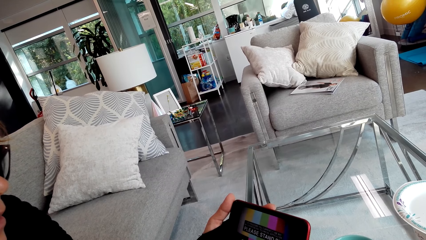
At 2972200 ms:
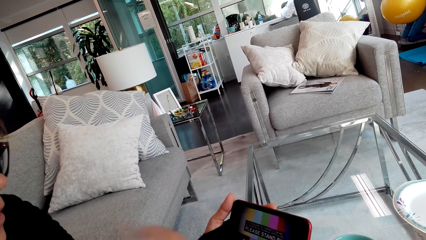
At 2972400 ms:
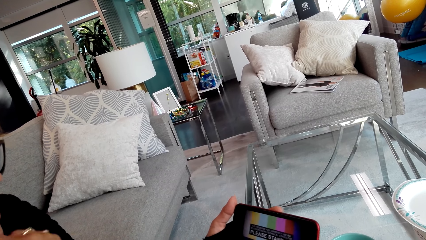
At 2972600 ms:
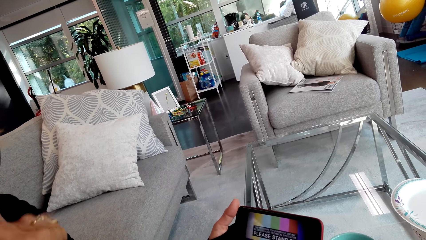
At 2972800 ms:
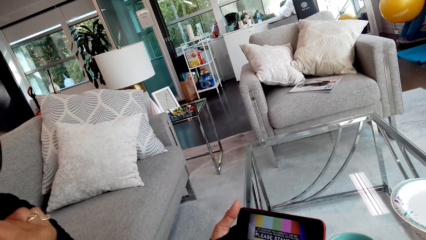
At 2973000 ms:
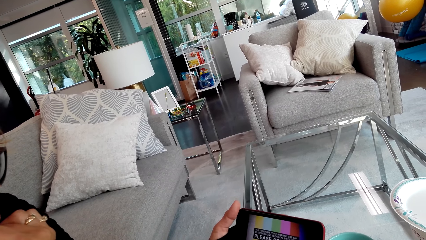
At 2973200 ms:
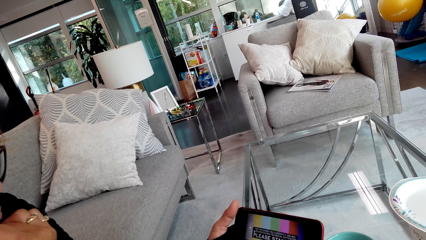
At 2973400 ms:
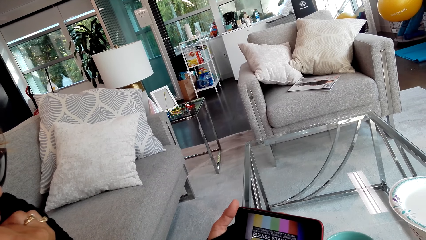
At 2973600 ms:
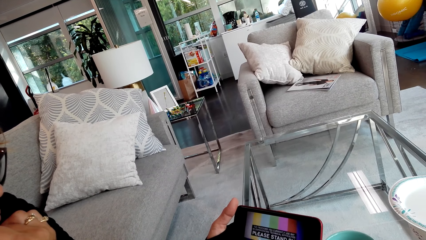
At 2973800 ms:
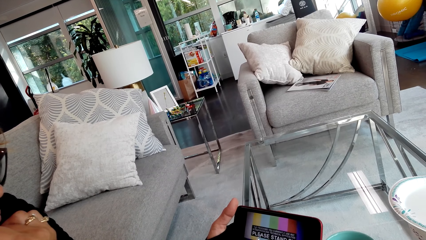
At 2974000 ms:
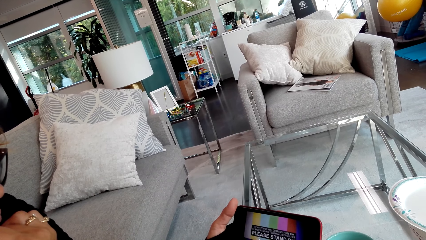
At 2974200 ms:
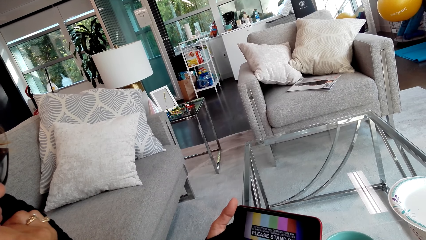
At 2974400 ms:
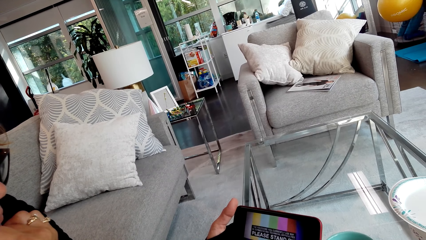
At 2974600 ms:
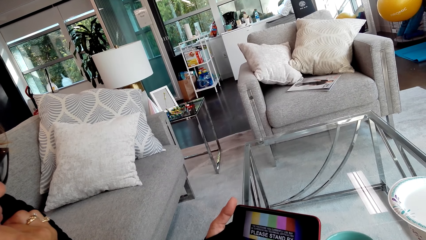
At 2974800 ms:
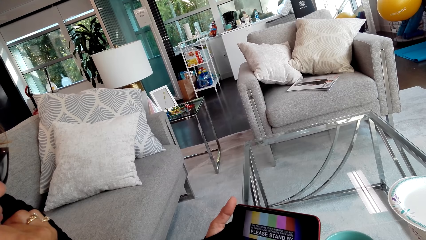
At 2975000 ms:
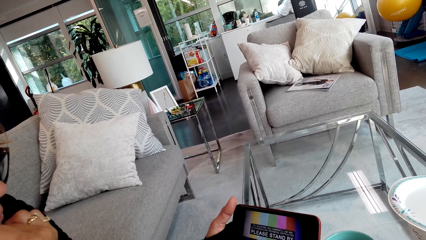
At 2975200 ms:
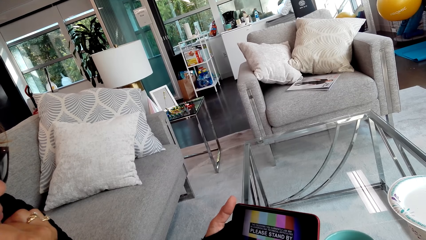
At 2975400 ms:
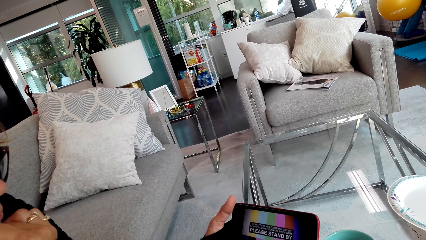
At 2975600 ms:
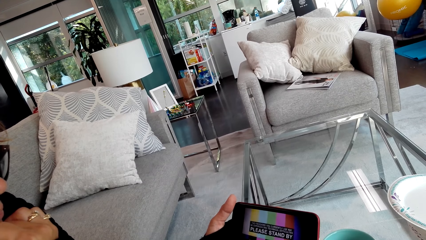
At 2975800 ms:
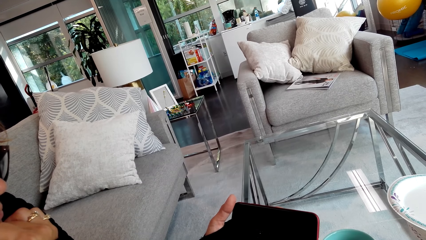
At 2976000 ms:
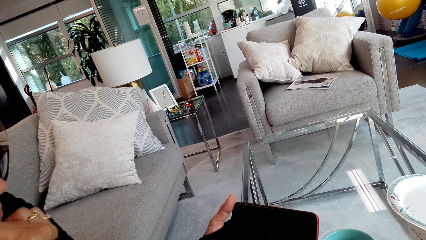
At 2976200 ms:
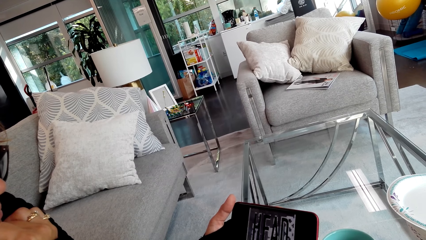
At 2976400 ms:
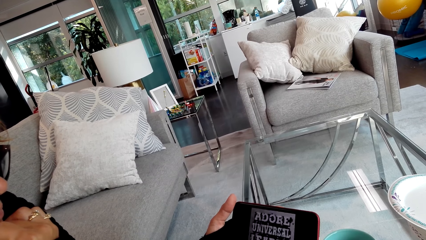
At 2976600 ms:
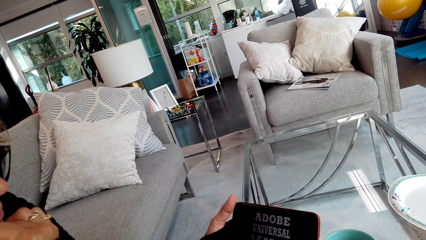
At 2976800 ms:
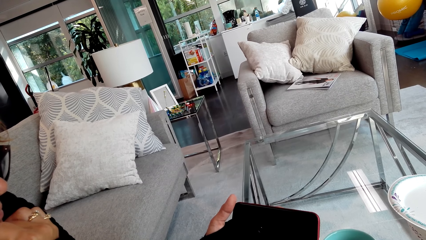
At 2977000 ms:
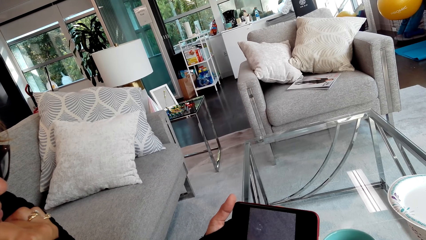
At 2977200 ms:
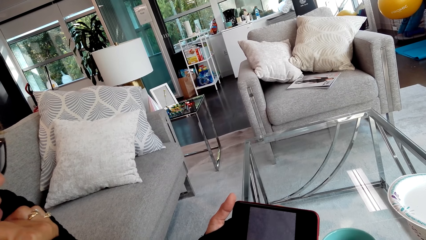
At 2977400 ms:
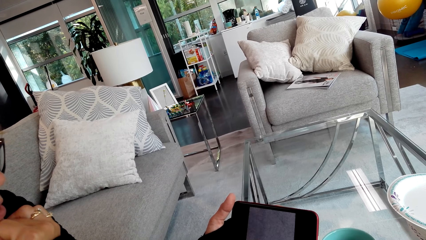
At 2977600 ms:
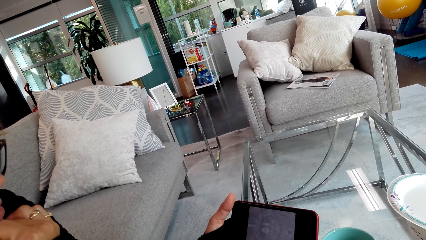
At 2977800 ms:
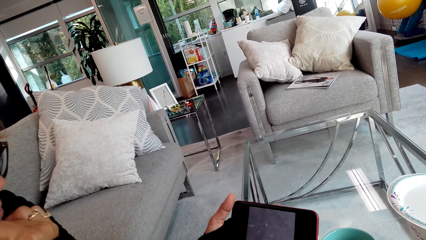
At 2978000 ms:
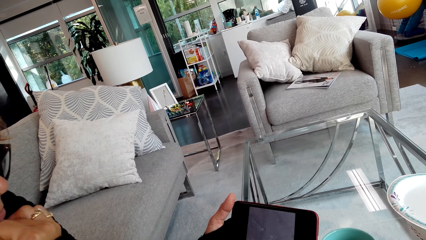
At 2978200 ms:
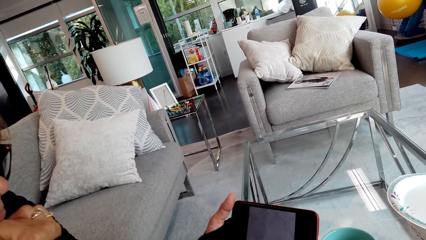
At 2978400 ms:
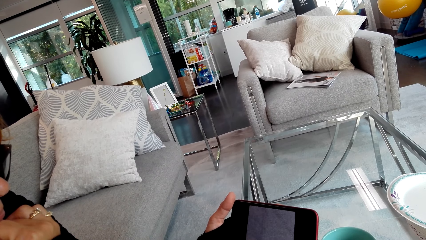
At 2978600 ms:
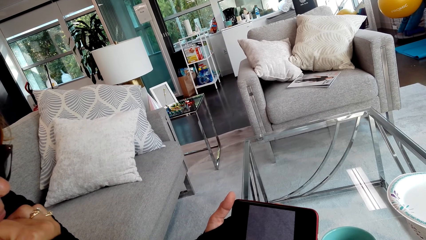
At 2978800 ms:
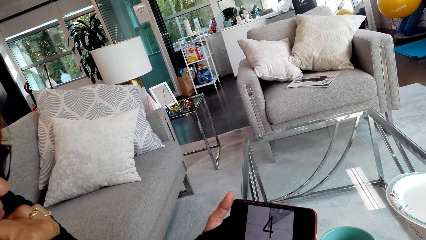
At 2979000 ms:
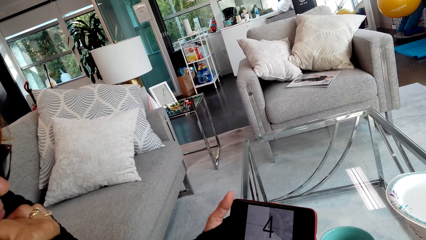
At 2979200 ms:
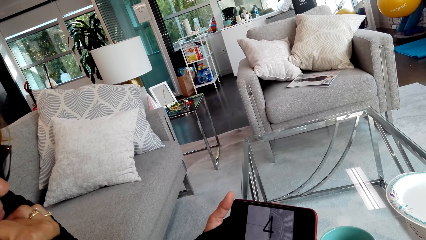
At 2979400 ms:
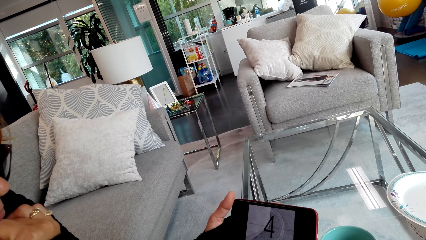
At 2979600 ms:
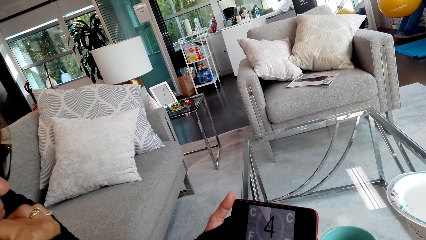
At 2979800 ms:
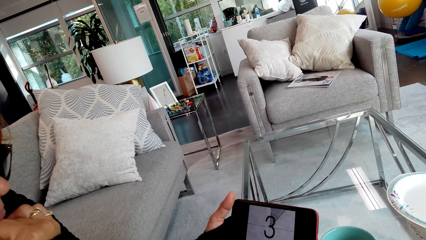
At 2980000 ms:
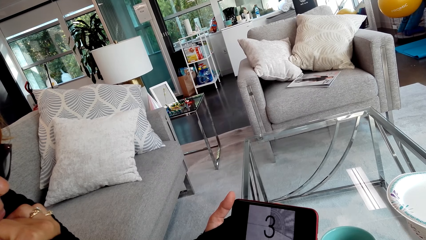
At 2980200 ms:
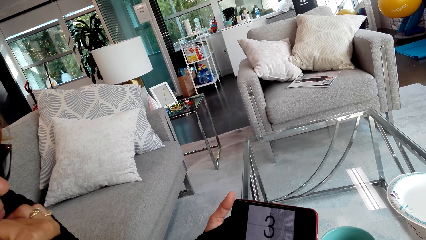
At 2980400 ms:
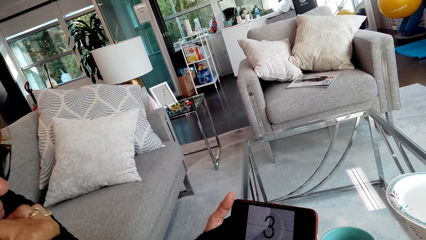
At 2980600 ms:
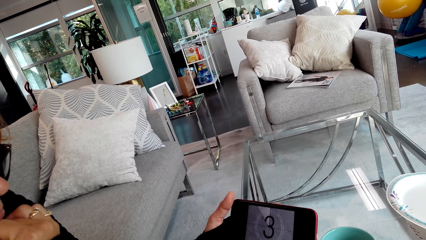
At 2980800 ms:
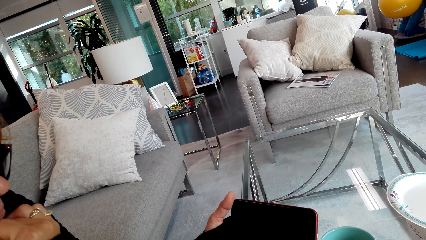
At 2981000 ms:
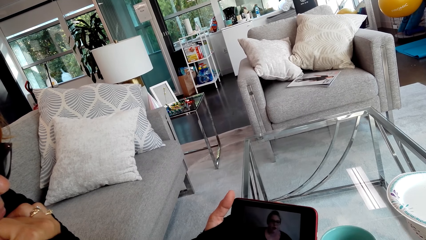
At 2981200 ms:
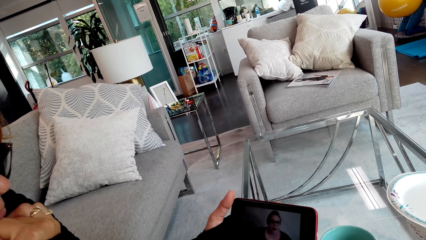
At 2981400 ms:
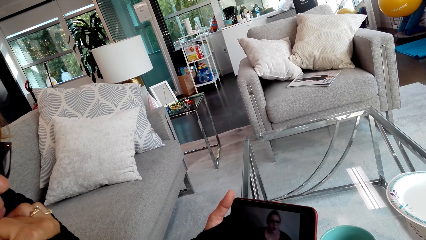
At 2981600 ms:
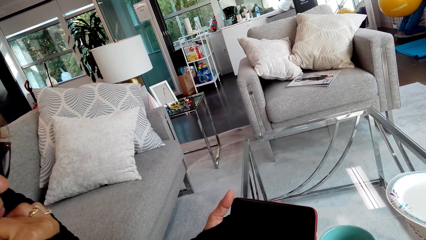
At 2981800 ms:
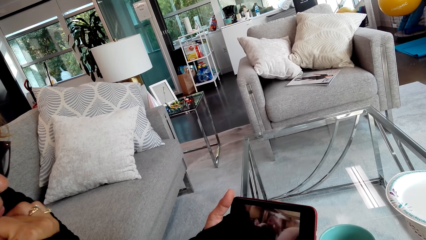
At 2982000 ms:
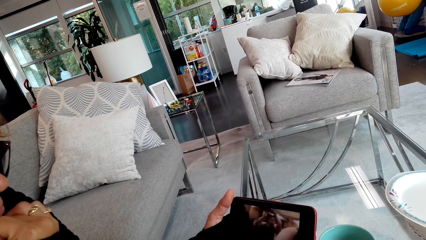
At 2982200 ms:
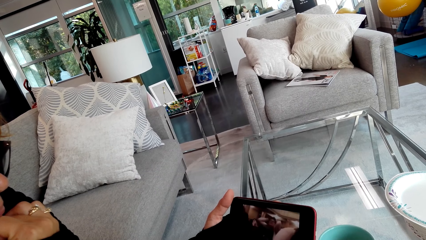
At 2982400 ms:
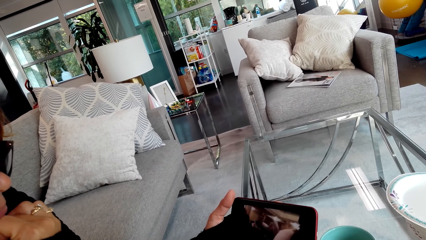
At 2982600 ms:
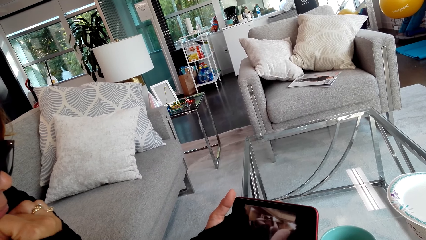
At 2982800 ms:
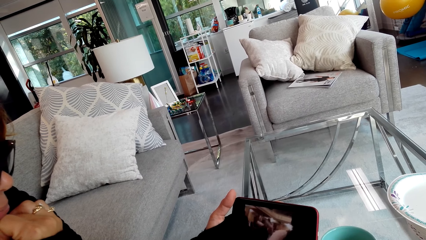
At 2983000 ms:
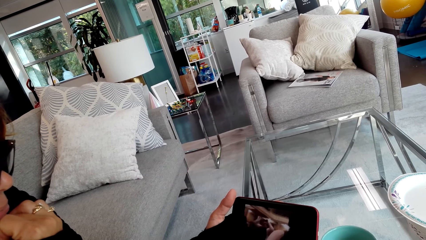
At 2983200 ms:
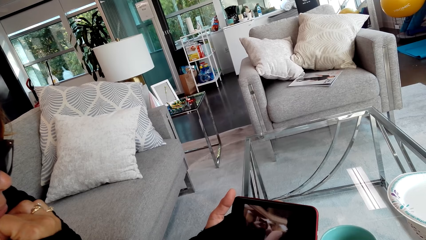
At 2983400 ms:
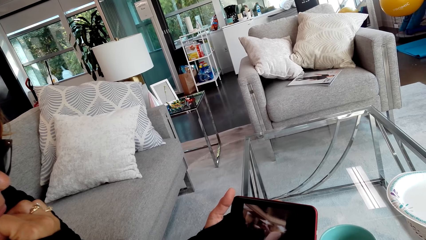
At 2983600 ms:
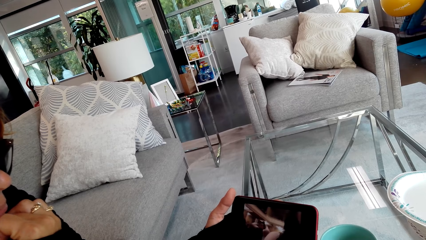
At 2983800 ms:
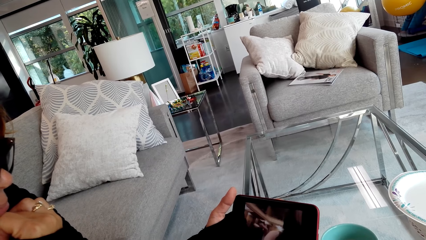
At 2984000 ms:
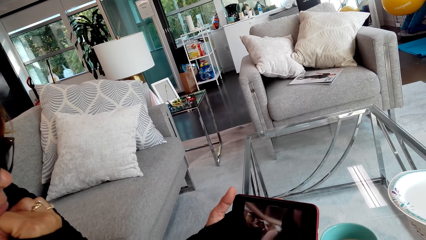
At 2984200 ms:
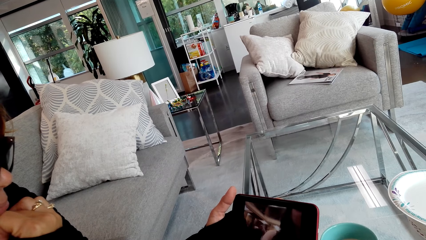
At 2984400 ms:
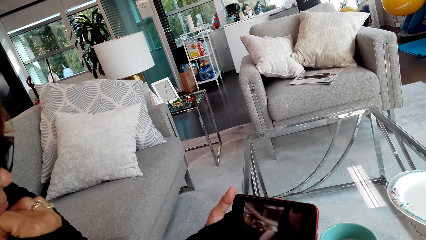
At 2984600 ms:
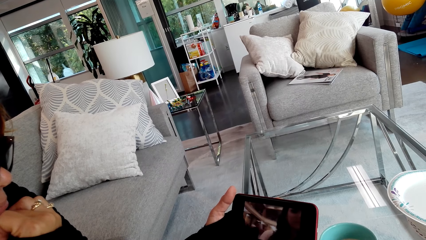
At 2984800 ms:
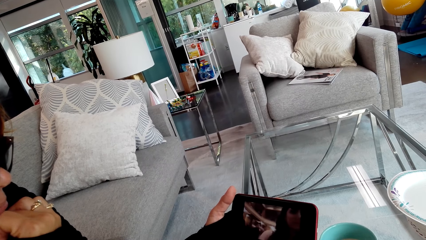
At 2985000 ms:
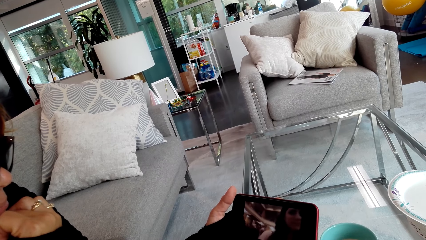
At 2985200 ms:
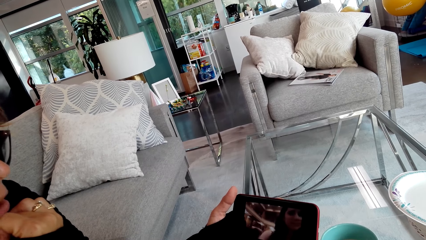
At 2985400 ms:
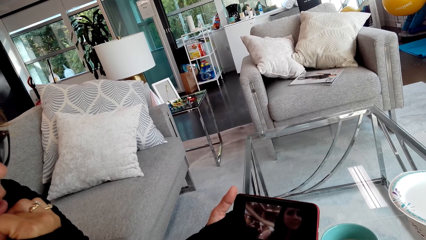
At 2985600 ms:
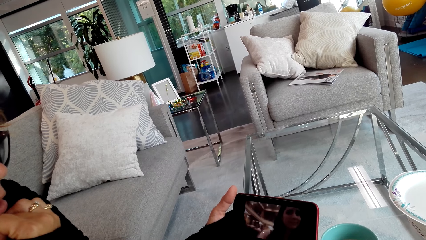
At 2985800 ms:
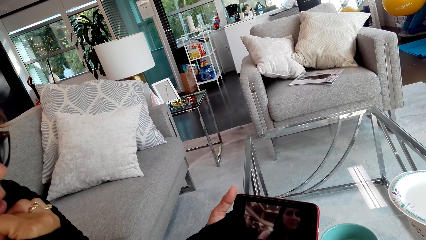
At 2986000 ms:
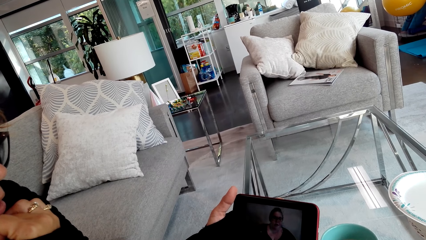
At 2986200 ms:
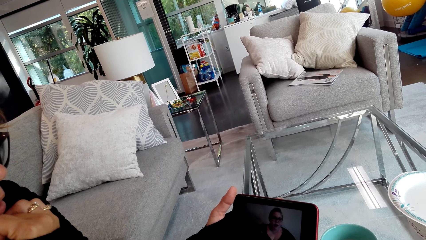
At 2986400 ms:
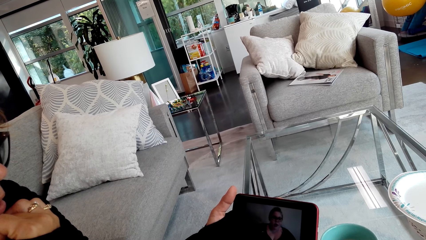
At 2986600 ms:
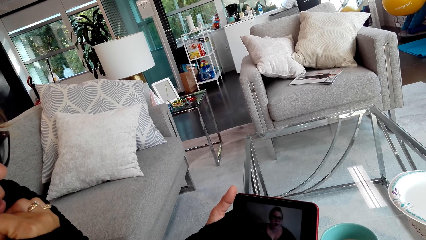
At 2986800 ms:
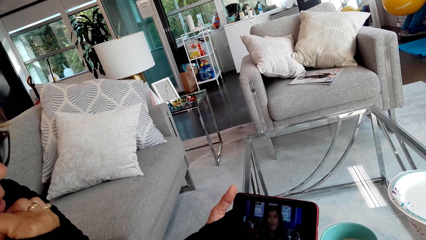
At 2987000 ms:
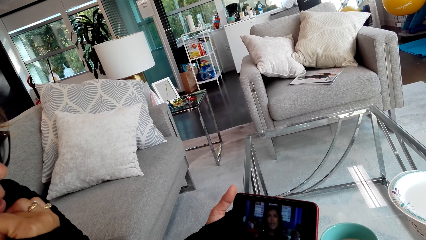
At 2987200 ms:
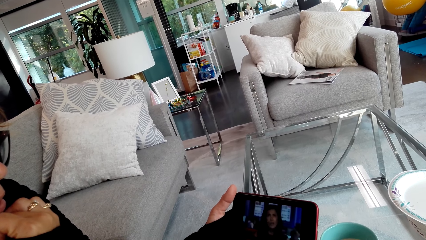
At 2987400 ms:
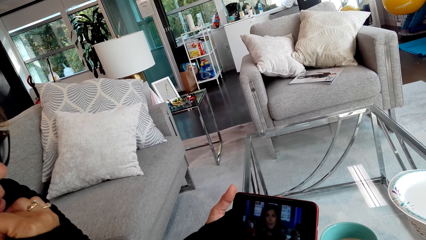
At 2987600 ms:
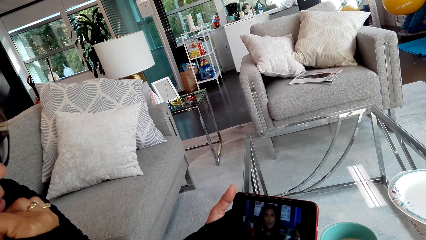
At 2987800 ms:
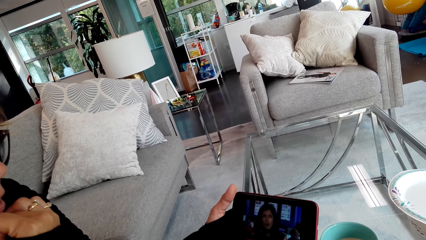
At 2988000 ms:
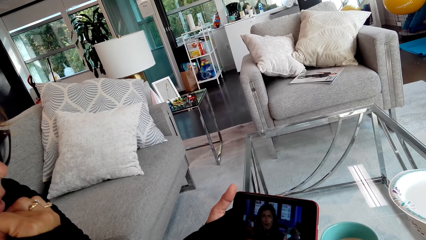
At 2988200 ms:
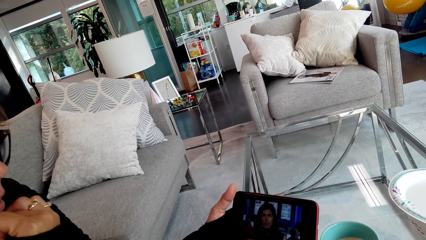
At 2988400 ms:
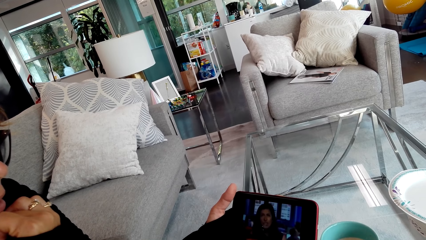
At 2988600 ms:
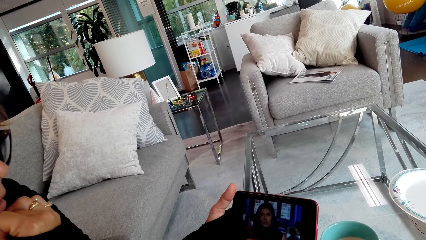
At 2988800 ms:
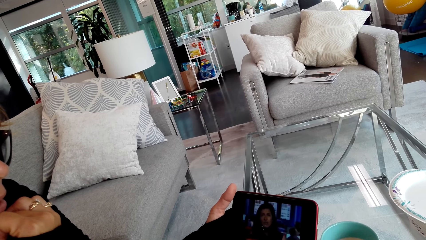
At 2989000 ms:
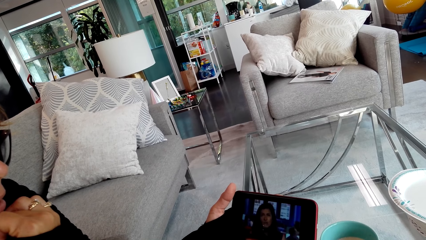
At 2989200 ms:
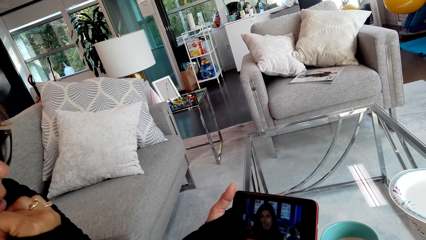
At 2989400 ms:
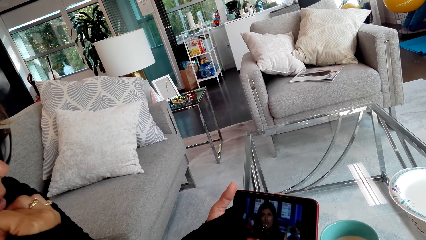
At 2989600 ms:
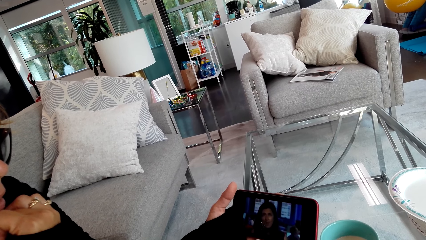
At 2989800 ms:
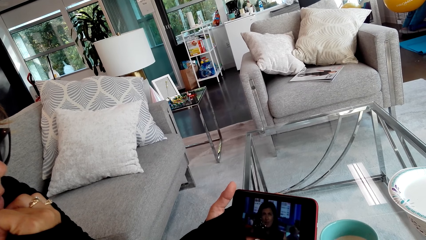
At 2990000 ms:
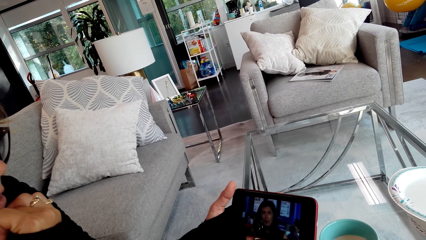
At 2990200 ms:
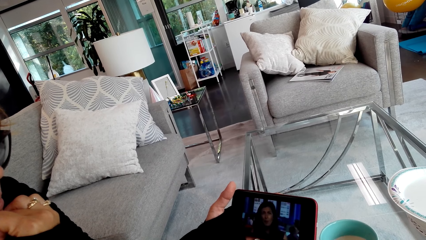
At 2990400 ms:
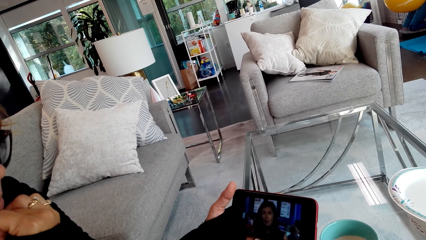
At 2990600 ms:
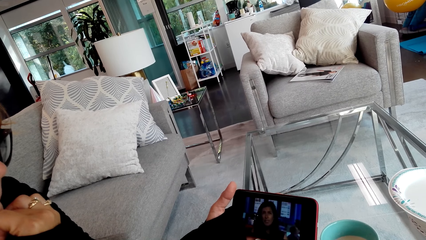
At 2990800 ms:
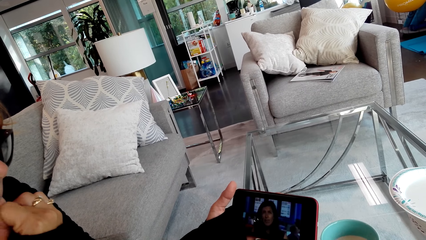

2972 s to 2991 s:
A person watches a video on a smart phone.
